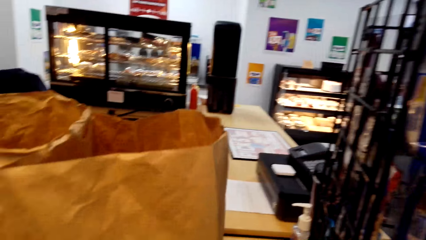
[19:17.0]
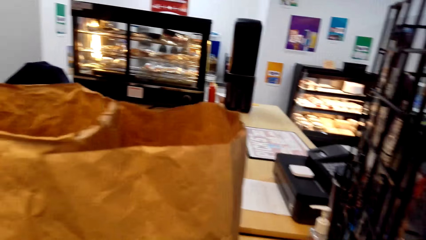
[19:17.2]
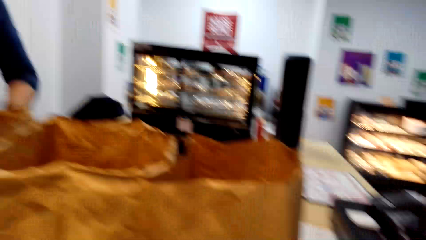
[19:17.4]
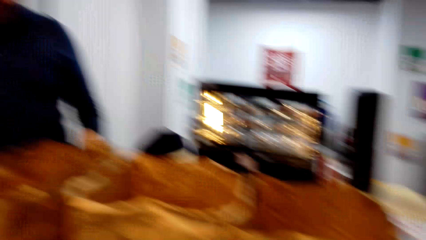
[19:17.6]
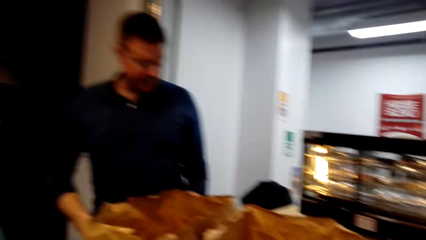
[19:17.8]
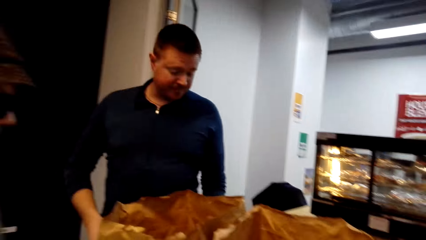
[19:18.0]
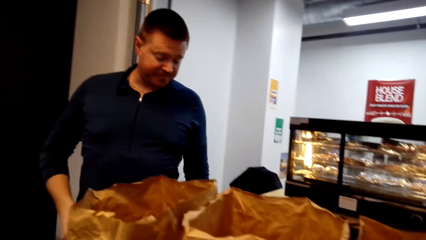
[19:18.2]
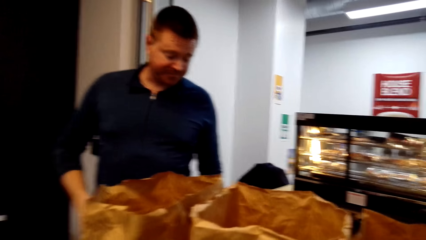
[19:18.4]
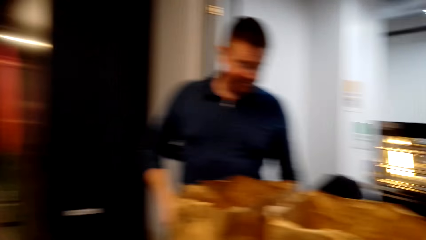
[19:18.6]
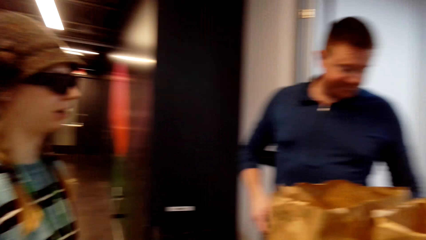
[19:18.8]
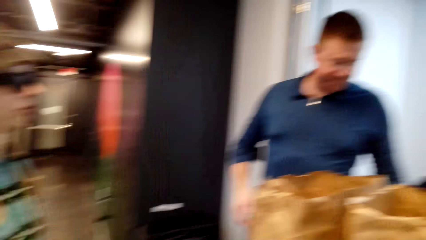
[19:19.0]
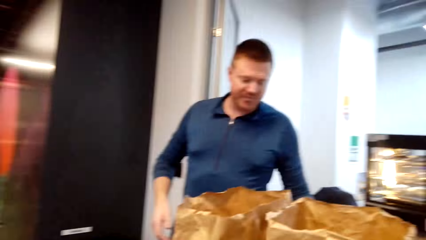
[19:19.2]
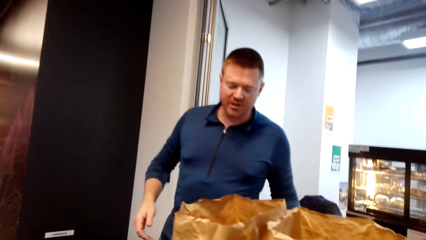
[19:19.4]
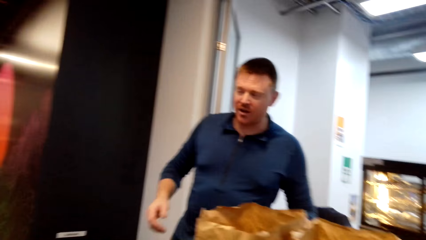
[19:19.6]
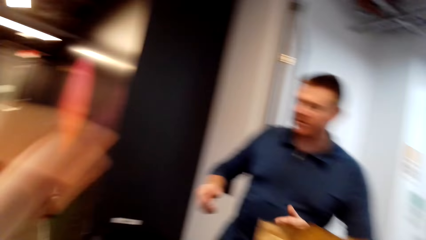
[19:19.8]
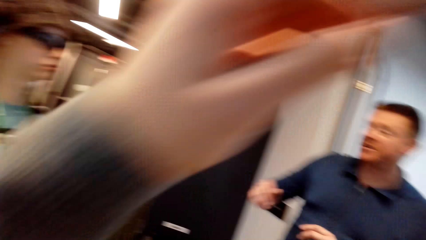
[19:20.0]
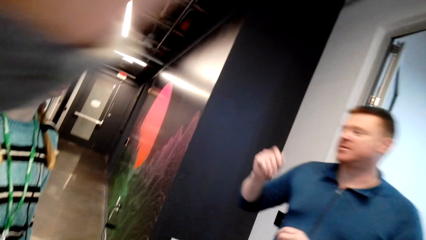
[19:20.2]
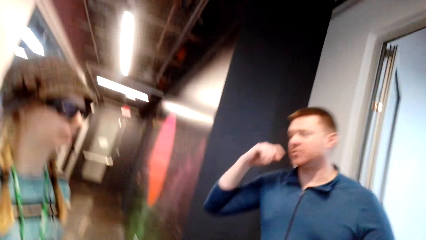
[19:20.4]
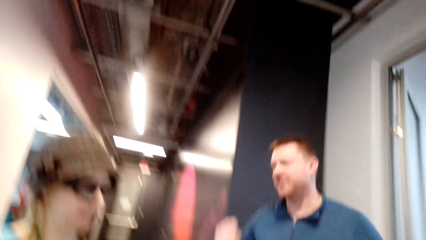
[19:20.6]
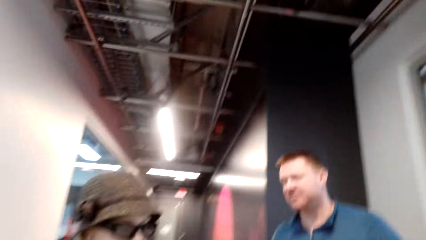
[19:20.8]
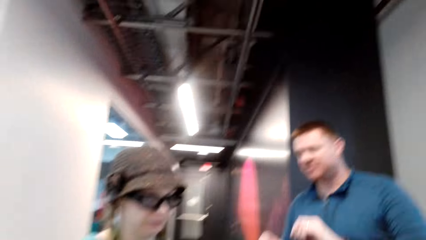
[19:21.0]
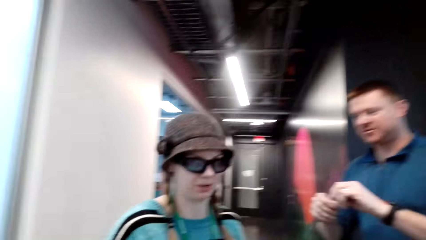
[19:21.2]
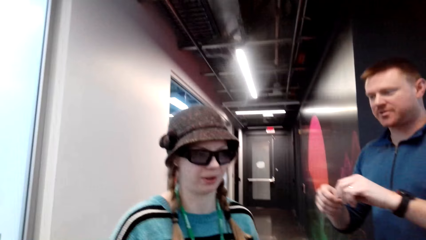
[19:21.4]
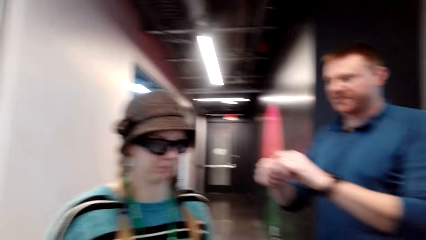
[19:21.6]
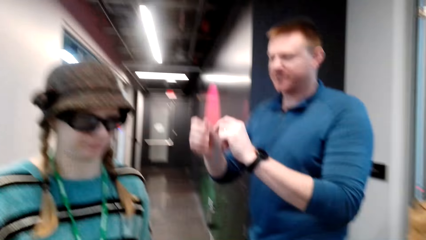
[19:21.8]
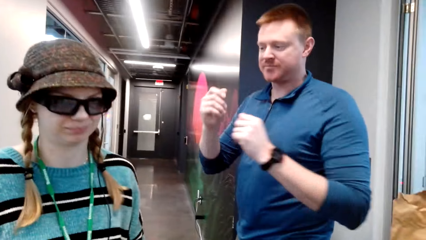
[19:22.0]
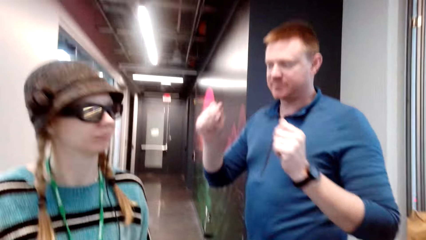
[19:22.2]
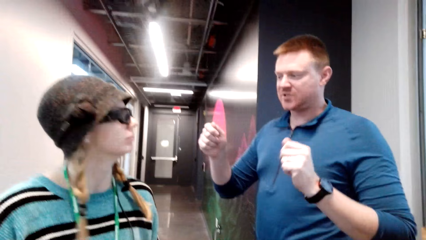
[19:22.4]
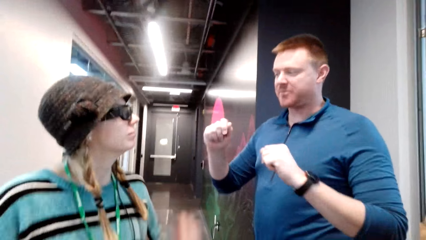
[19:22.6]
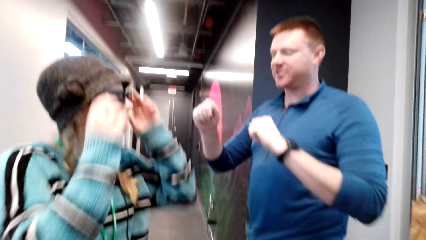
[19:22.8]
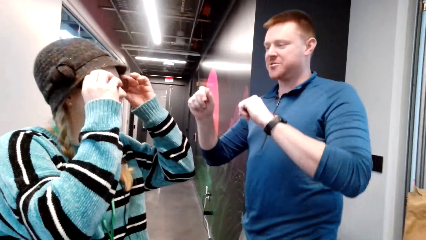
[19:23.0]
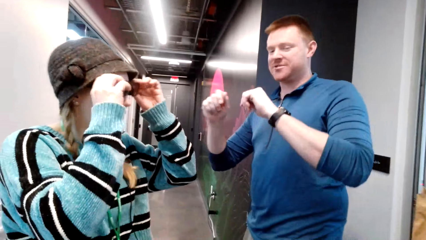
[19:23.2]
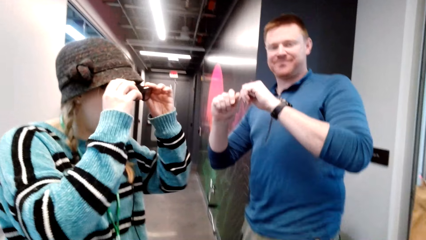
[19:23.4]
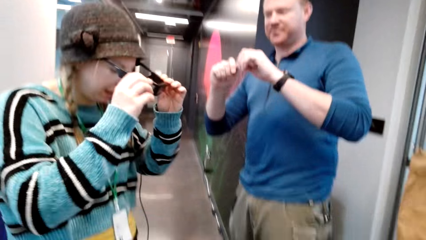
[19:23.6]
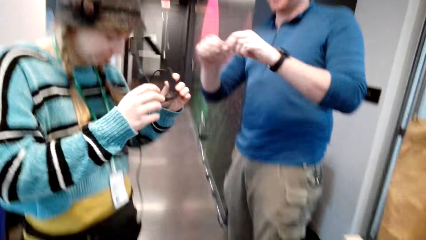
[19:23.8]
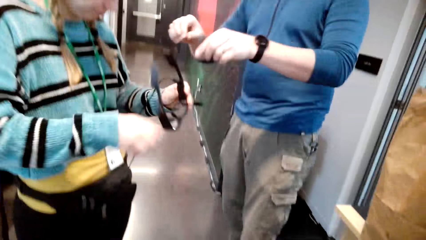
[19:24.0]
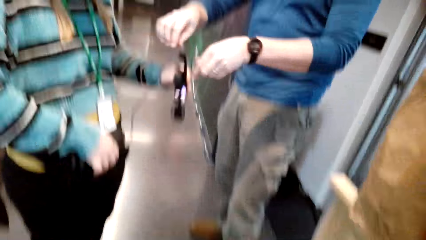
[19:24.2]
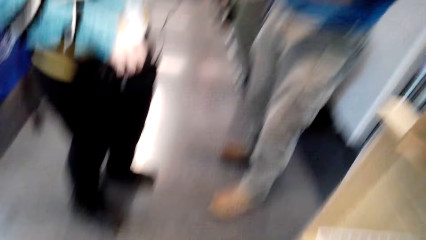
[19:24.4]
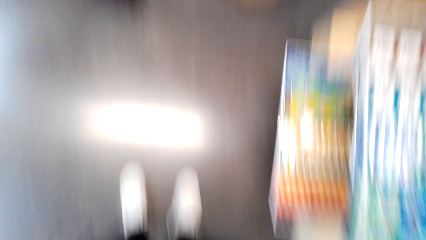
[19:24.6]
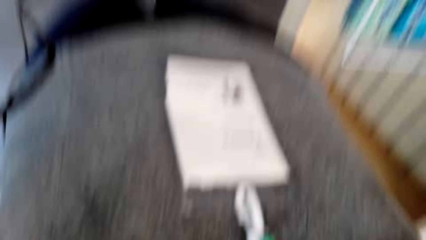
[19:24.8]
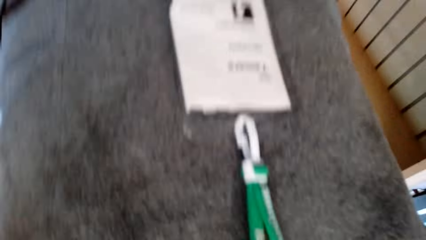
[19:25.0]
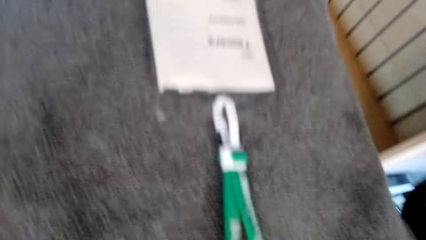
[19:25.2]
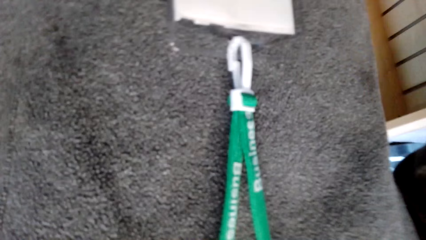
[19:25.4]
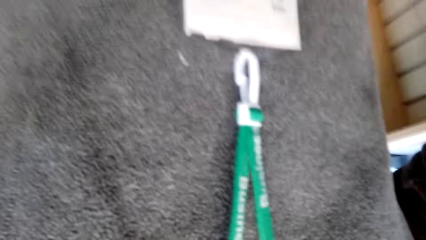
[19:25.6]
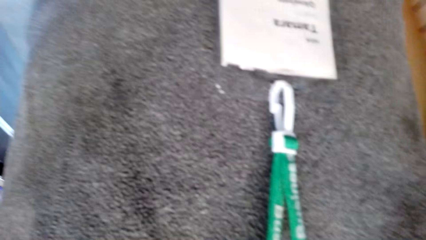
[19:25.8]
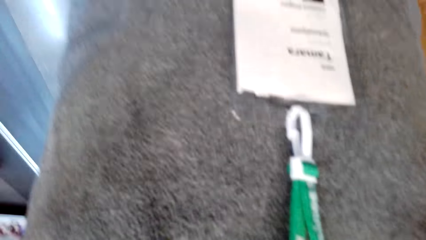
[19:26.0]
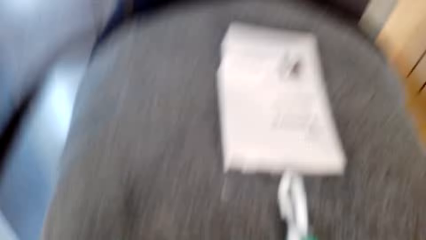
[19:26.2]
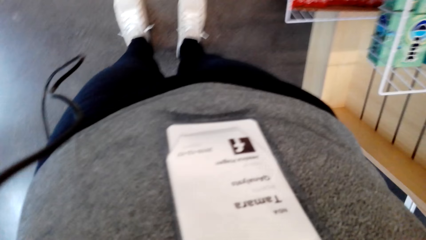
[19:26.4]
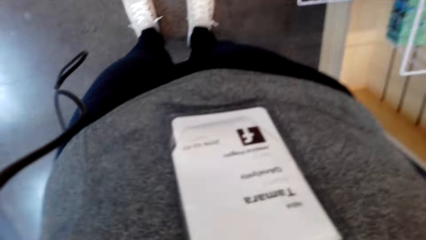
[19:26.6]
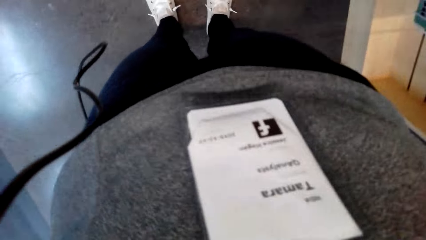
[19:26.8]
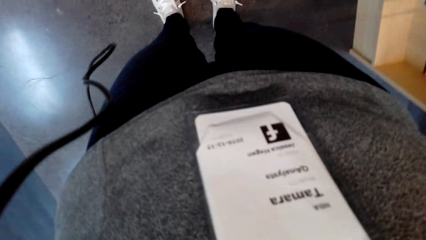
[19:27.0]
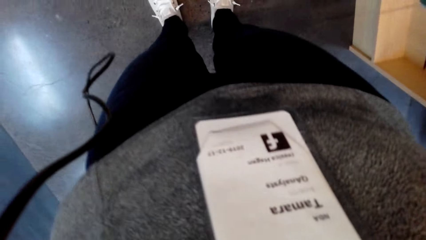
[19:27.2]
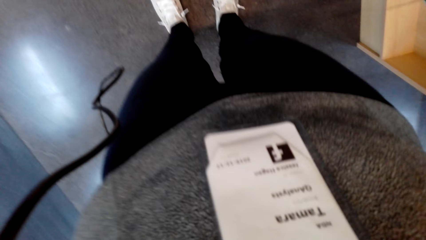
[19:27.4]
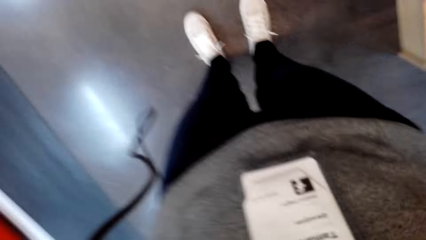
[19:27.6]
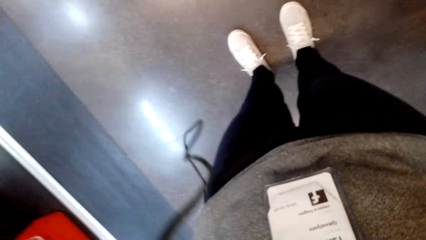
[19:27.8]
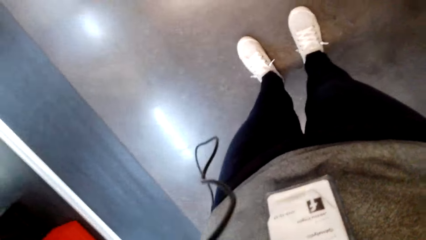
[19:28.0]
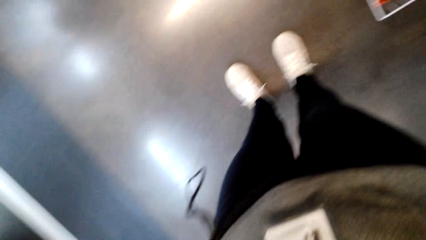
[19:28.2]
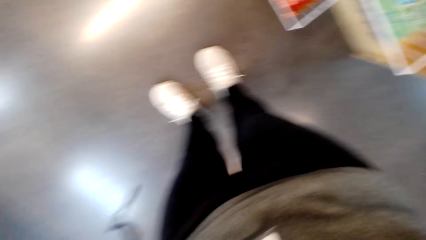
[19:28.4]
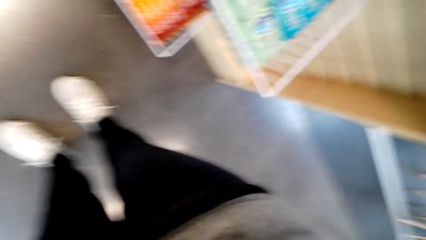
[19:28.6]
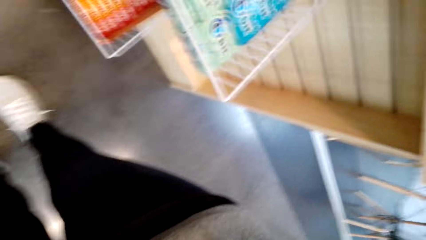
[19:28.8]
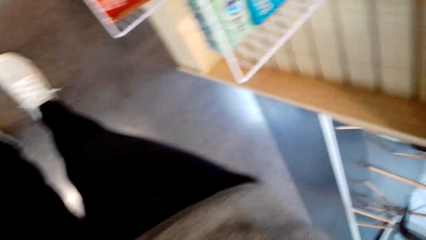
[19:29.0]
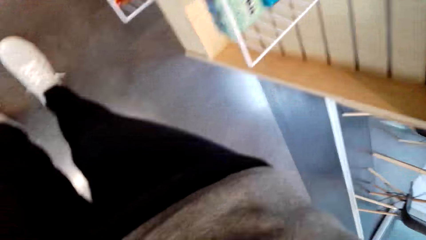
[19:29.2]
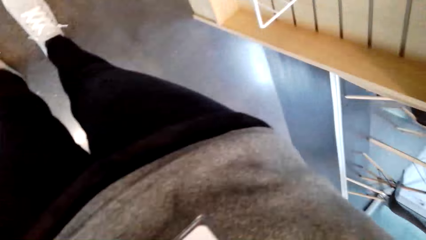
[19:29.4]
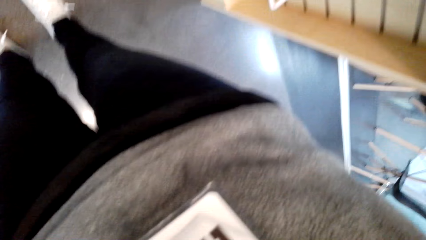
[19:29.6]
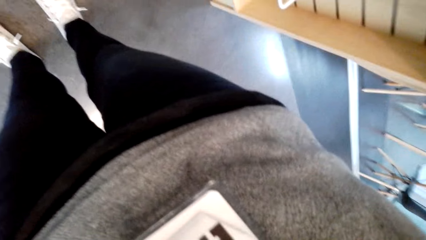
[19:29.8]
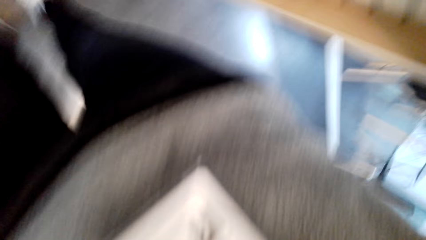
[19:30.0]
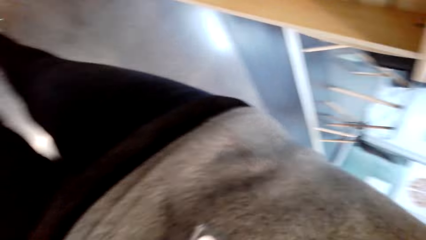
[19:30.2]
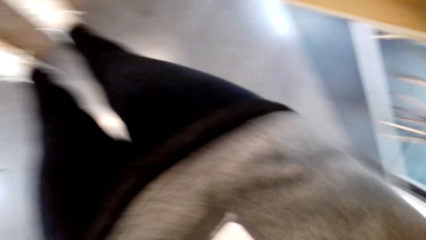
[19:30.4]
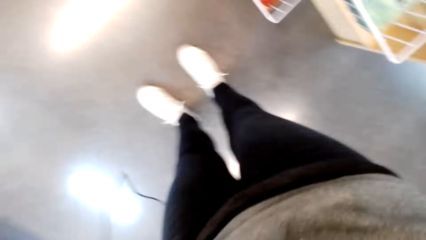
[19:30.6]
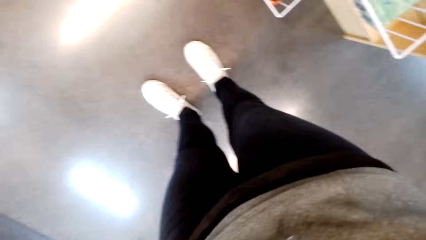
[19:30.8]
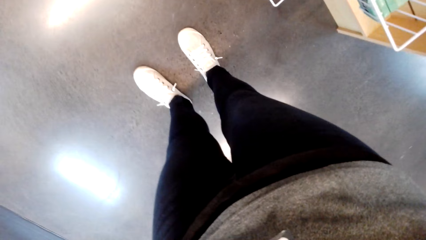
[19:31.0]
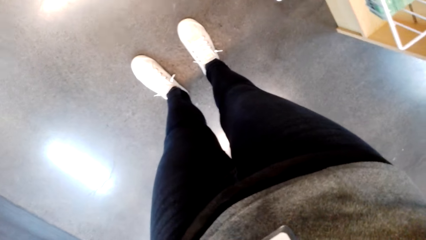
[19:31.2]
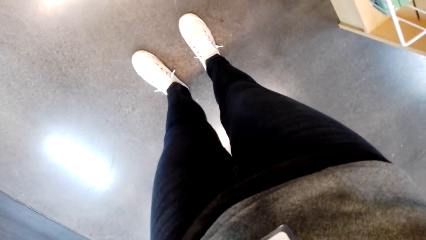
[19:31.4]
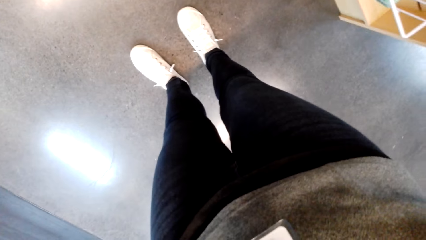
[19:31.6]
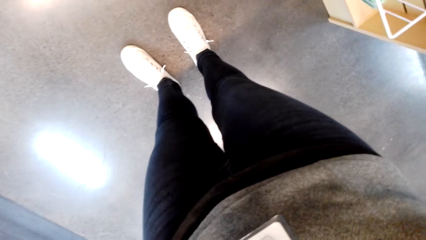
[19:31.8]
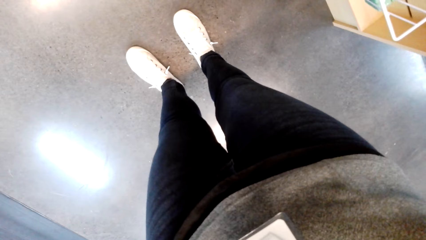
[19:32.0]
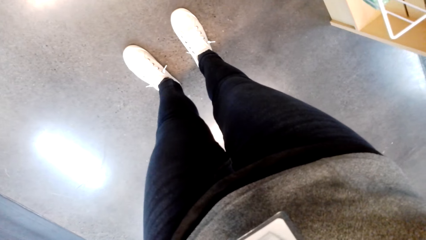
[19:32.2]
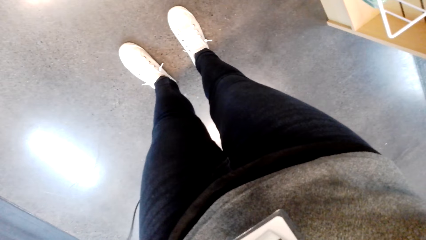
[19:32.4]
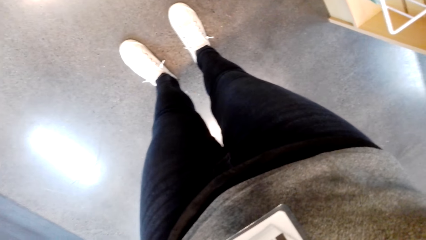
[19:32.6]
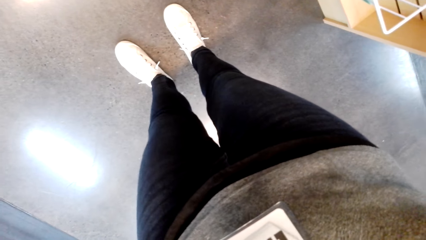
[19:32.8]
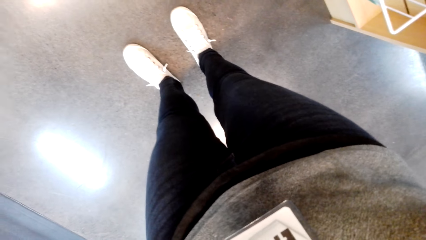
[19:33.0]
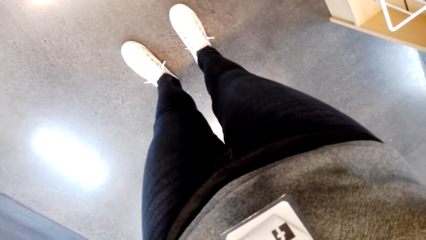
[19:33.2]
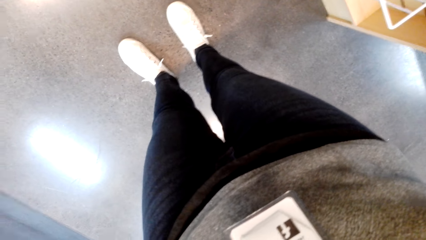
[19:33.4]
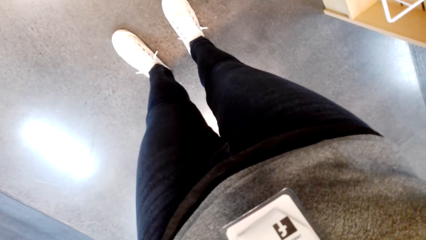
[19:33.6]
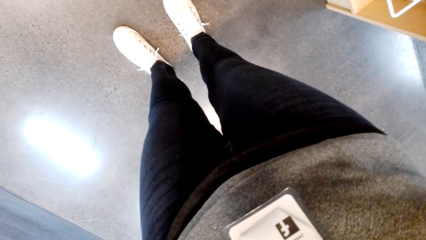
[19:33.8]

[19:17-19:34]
The camera wearer talks to a woman and a man. The woman converses. The man lifts up his hand. The woman removes her eye glasses. The camera wearer removes the camera. They look down. They adjust the camera.
